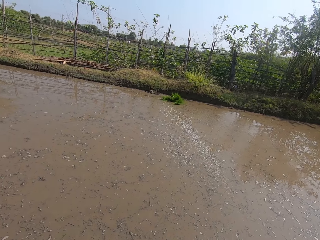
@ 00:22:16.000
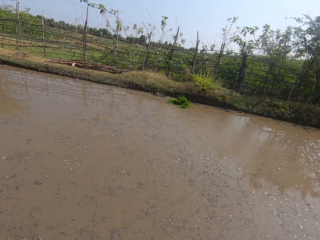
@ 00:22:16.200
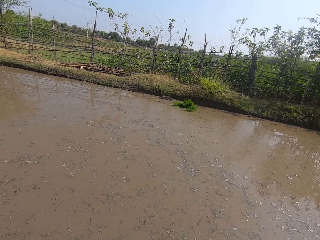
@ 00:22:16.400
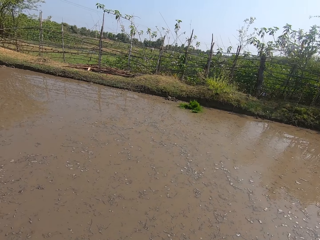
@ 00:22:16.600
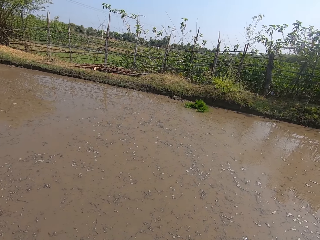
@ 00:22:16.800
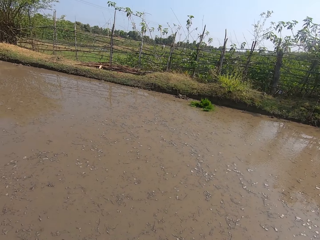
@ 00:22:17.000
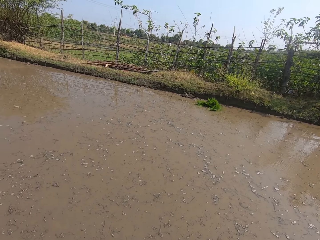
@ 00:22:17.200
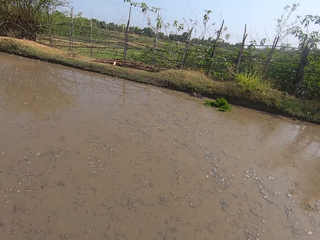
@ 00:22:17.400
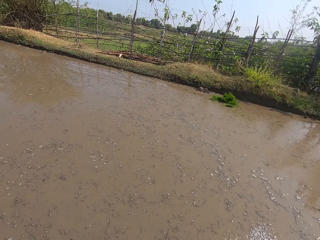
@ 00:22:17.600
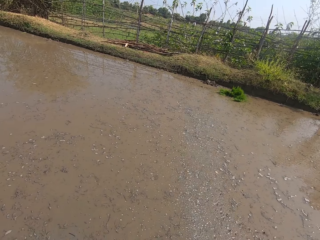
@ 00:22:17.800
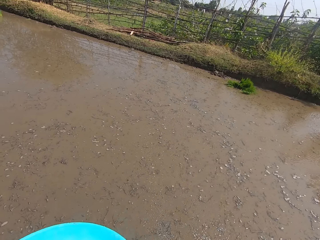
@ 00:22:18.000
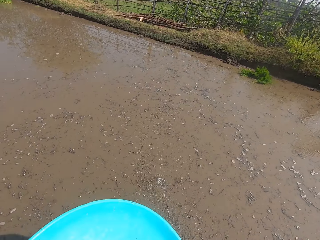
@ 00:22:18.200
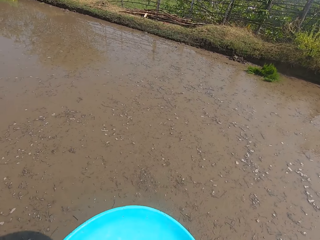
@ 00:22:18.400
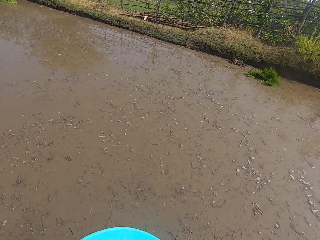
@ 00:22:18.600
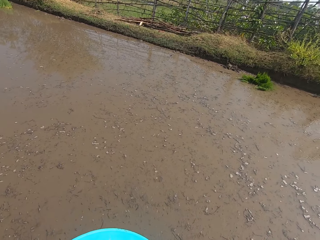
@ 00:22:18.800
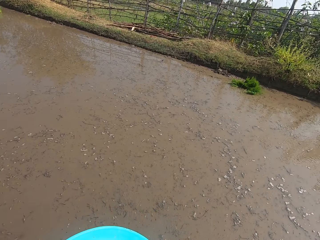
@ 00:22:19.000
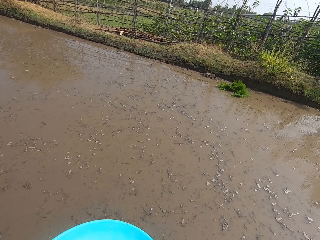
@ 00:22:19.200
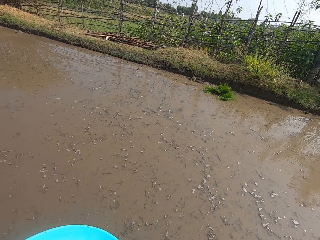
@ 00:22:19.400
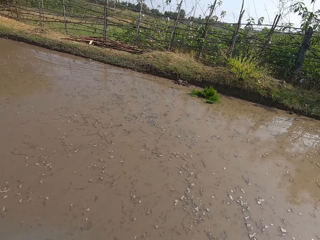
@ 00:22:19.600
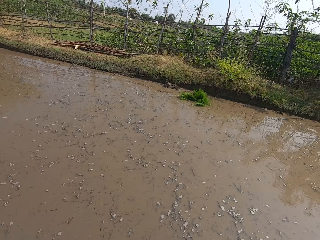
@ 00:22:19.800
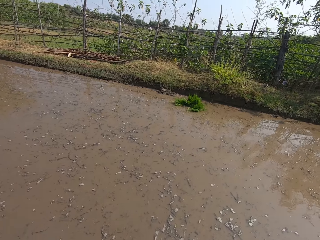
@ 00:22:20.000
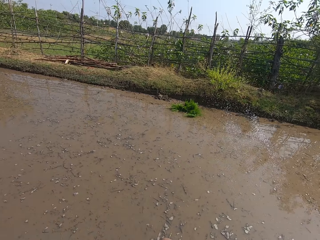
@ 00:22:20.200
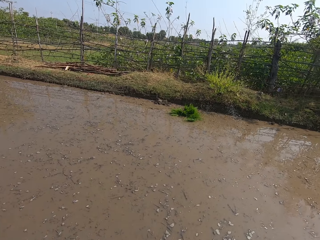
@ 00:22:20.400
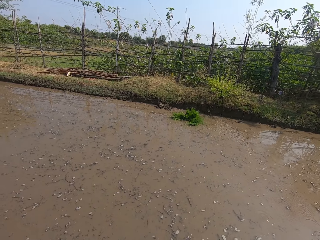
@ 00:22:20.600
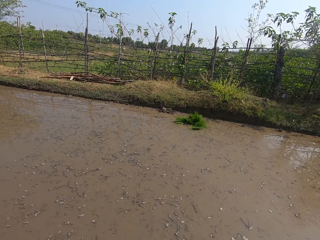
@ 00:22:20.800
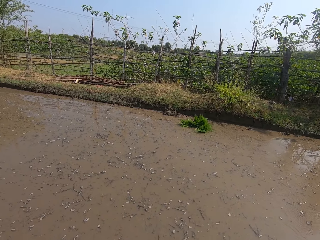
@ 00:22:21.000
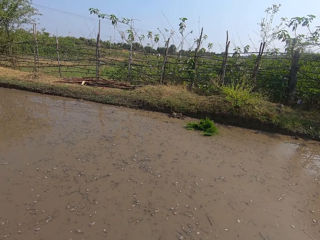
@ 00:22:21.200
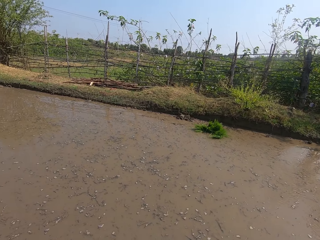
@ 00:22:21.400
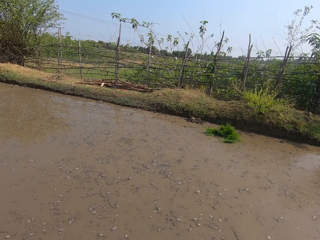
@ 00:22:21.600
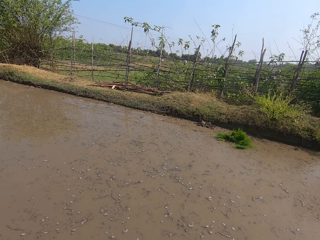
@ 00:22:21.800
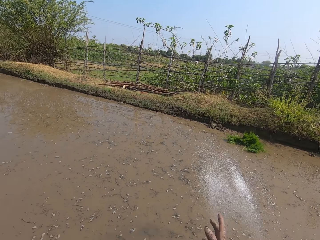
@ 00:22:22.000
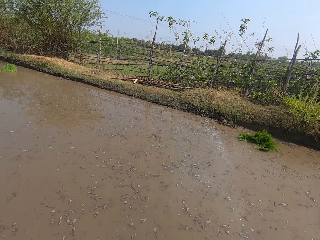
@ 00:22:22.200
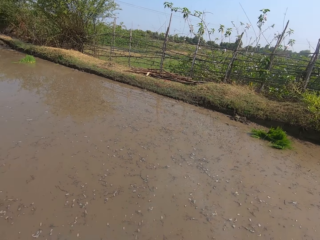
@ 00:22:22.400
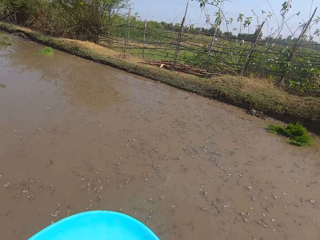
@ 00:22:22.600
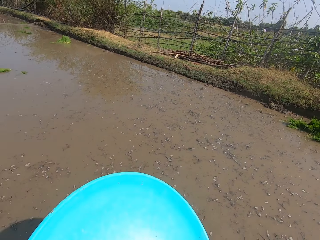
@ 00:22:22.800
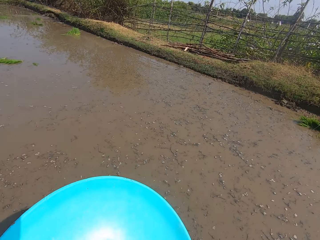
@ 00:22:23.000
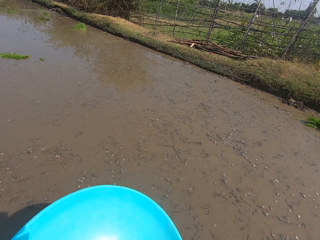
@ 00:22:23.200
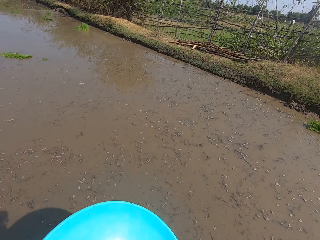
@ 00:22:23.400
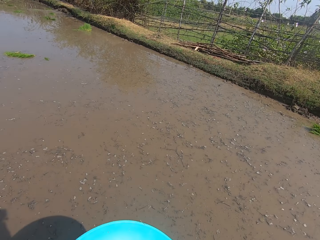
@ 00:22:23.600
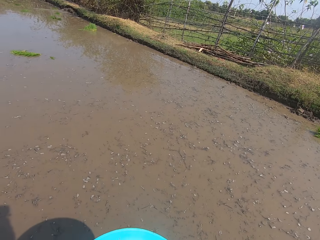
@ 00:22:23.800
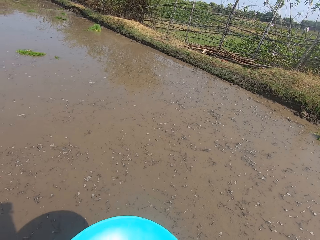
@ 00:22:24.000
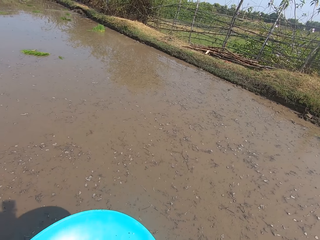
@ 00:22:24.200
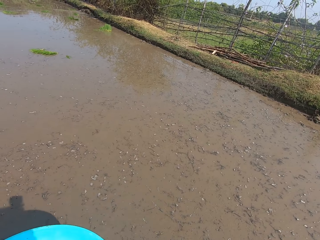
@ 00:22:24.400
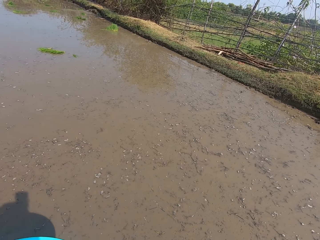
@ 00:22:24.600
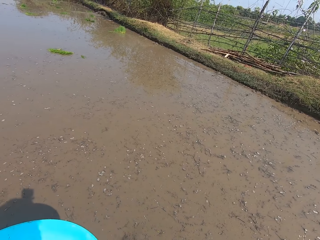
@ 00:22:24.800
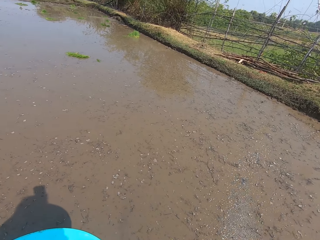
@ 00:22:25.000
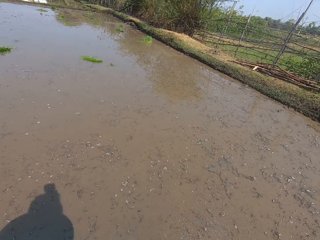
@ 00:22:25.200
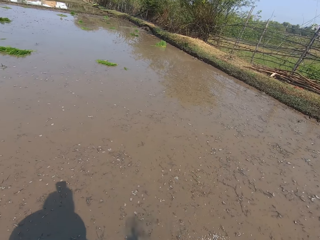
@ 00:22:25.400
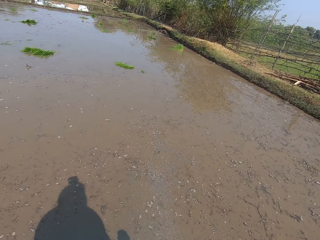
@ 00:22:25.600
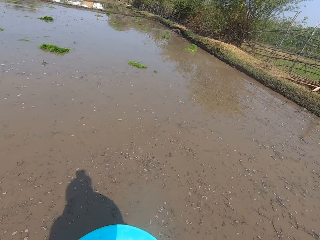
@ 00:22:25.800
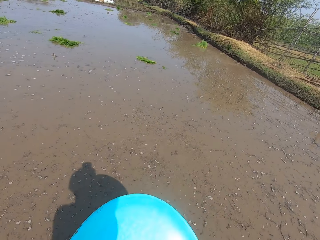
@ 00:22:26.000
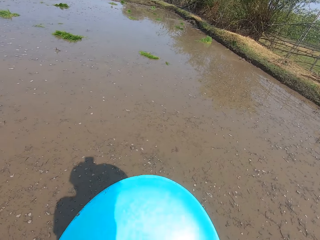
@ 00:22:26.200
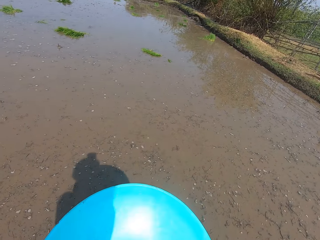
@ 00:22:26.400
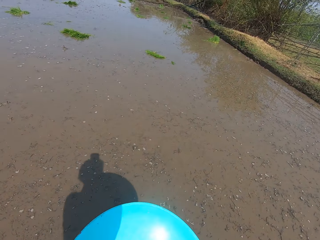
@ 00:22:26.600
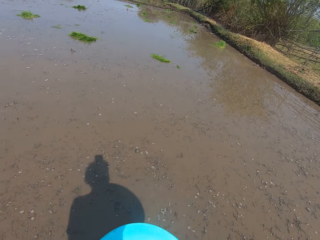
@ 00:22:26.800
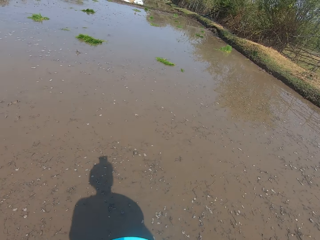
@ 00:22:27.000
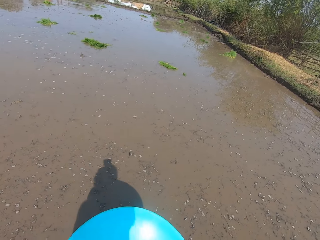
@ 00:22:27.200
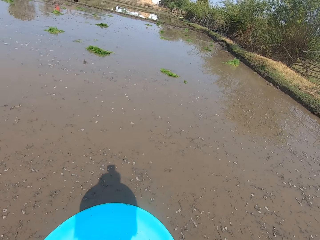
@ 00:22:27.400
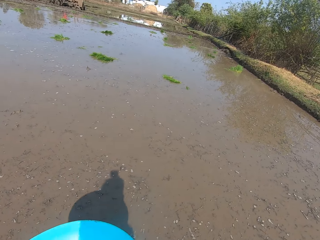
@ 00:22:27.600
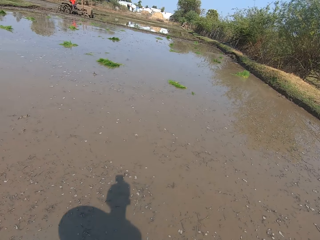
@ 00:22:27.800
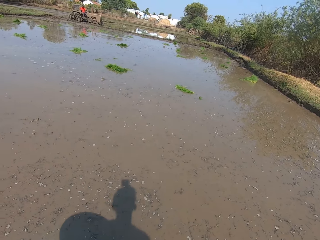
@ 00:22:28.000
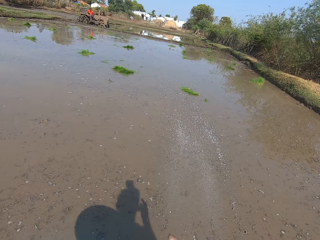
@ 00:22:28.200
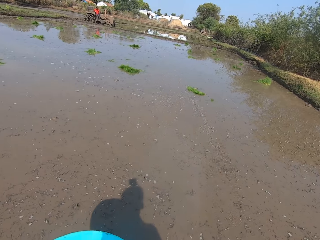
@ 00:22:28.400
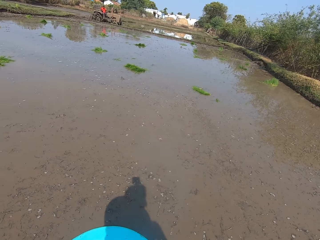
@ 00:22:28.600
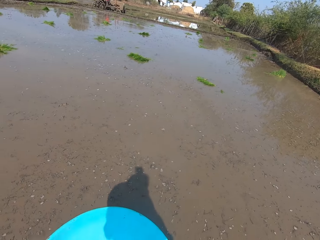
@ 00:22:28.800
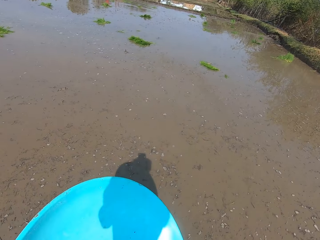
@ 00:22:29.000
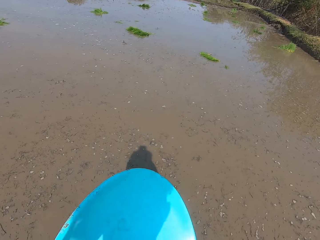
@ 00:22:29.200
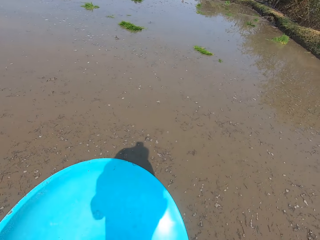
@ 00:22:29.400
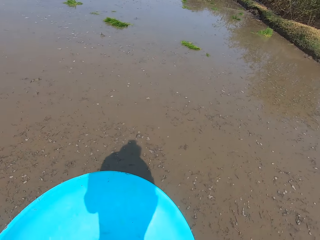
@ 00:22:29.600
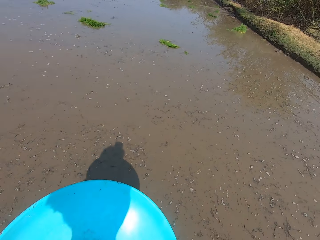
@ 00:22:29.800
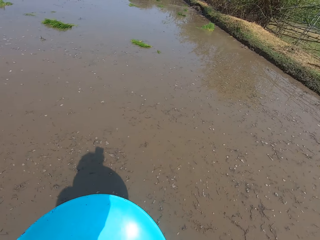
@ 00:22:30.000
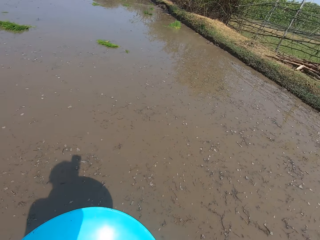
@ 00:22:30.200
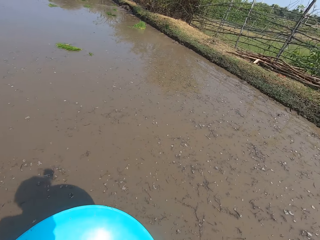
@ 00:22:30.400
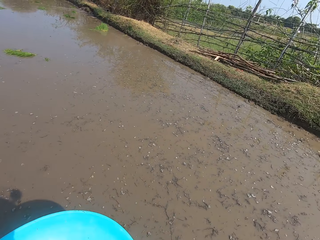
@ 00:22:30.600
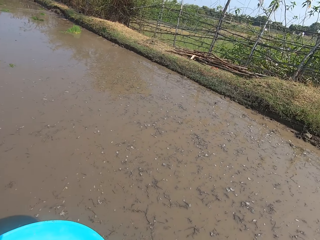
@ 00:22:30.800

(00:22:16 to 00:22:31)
The camera wearer throws something to the water. They look around.

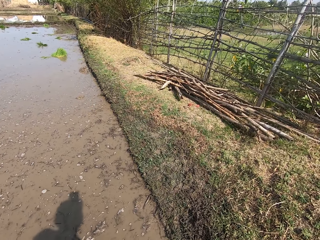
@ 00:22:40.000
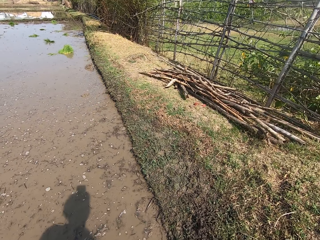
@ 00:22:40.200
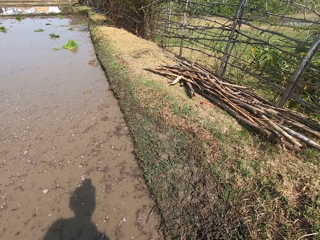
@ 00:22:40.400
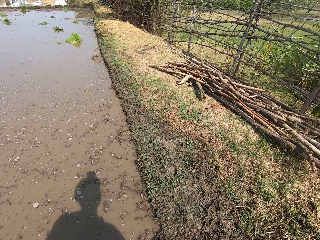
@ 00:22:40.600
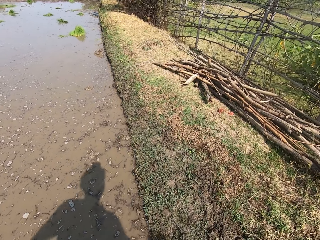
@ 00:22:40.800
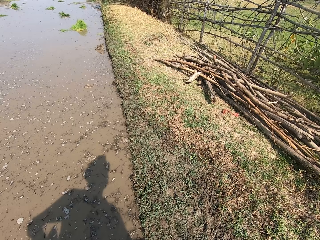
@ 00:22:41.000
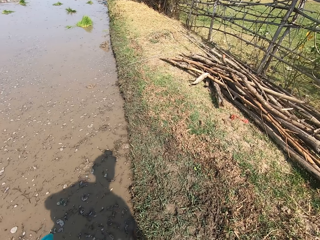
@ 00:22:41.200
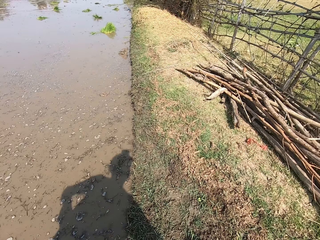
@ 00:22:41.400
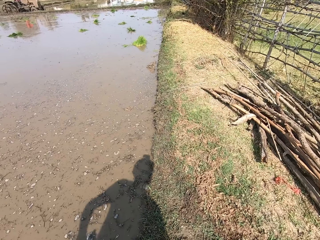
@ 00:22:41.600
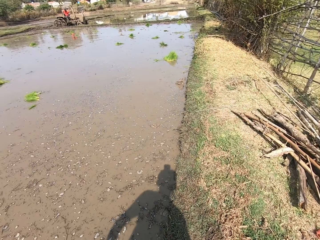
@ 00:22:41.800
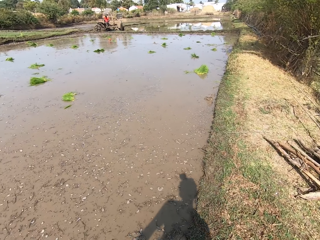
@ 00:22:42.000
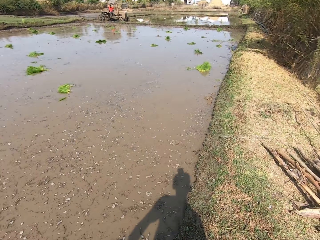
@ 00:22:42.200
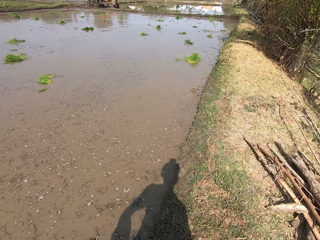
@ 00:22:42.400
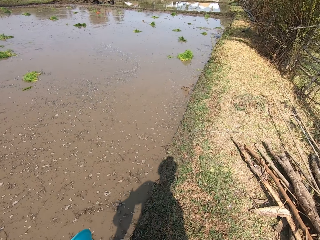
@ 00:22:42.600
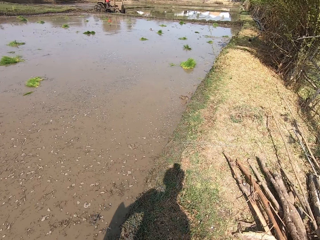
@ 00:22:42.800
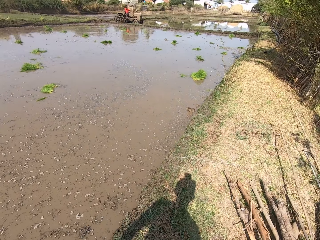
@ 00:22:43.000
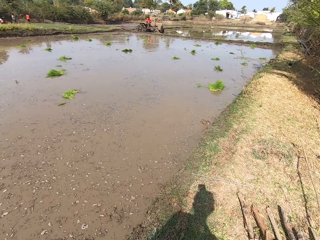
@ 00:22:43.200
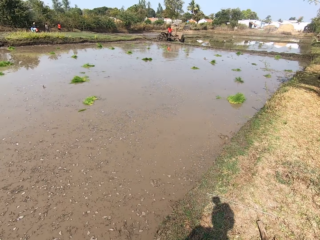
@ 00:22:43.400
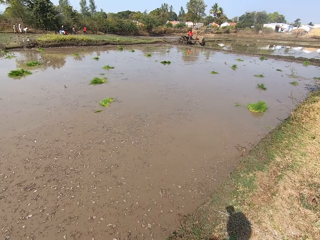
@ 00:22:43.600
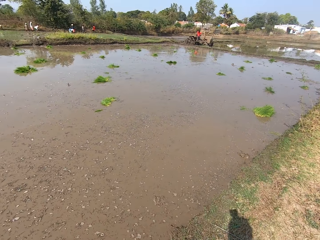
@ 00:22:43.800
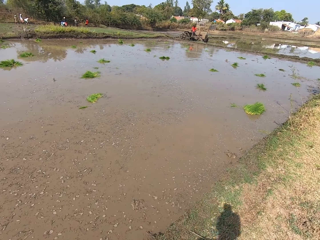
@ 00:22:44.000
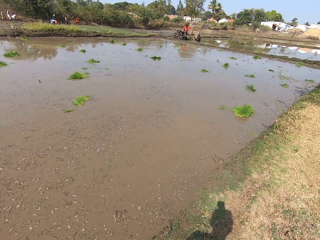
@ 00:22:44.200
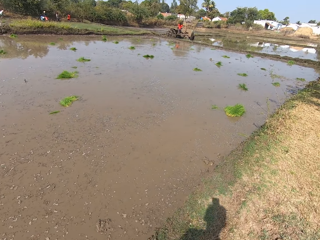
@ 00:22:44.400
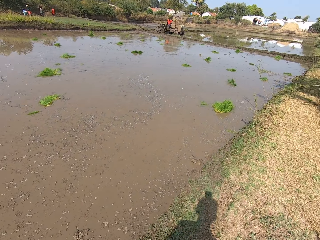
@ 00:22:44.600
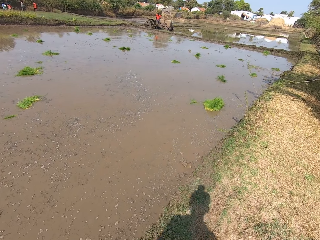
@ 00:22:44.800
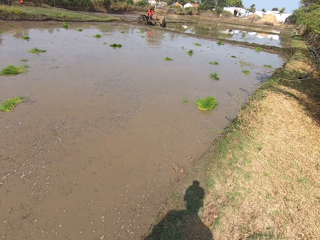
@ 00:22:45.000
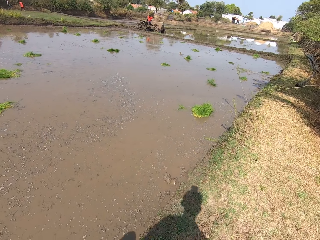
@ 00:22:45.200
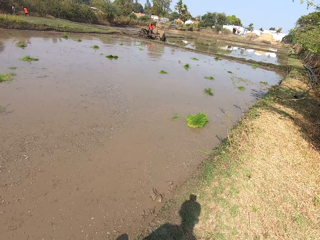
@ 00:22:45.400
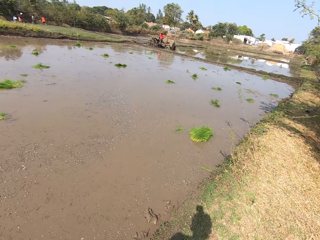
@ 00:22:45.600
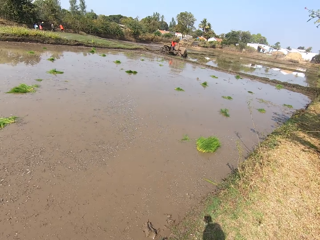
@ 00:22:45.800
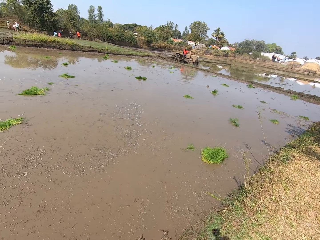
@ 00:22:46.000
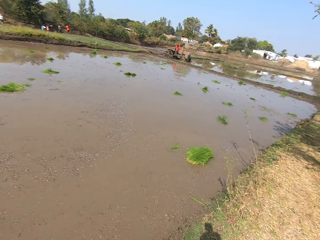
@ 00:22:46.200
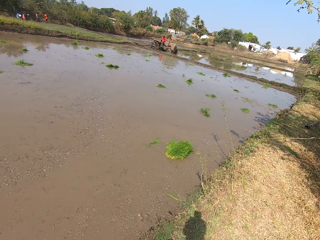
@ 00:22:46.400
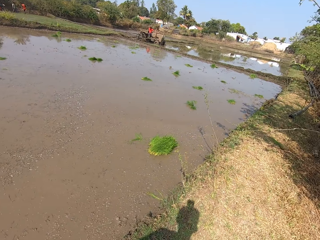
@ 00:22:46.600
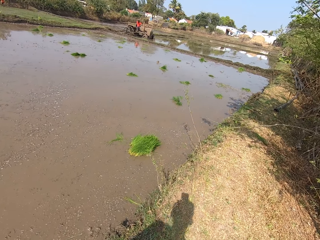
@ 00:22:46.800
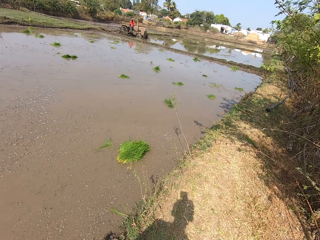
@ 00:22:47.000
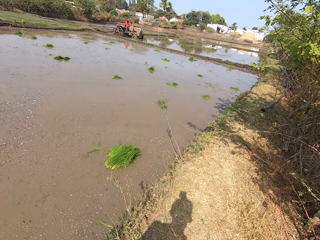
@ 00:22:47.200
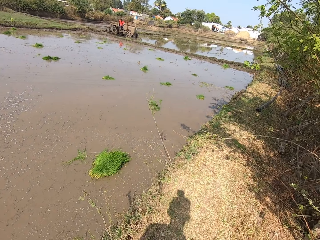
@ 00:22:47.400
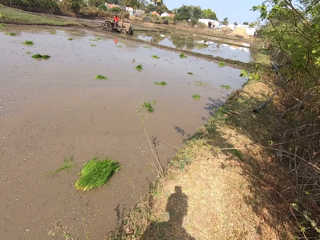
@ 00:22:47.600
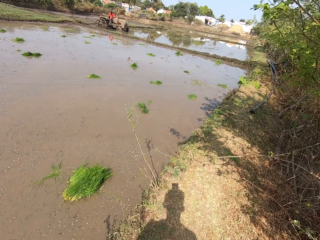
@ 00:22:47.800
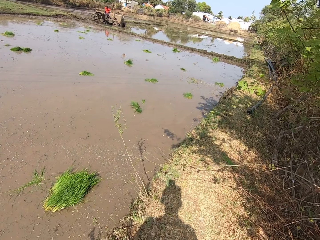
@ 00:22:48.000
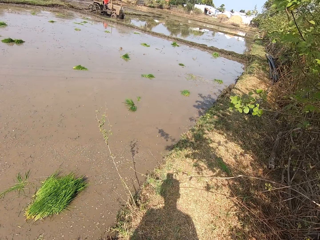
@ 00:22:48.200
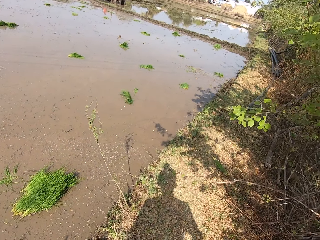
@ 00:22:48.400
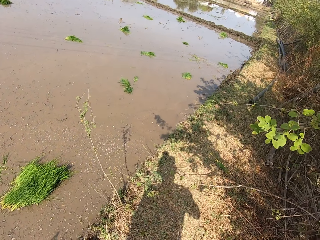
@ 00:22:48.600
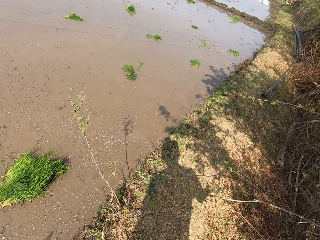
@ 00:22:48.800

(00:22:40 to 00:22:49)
The camera wearer walks out of the swamp.
